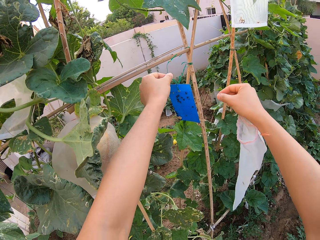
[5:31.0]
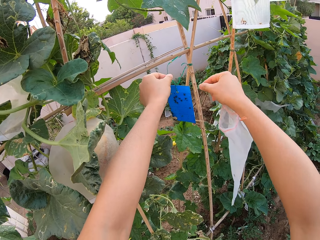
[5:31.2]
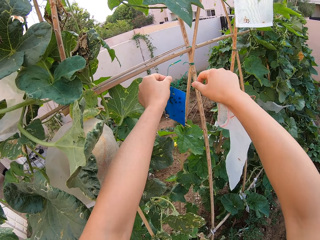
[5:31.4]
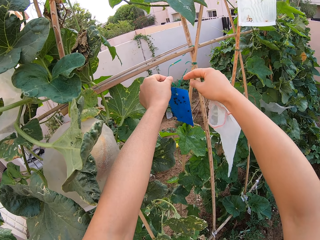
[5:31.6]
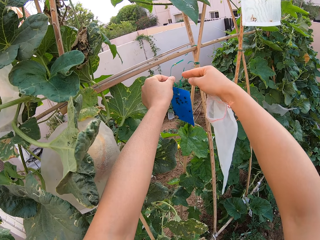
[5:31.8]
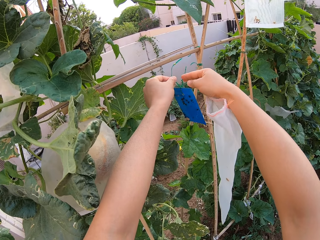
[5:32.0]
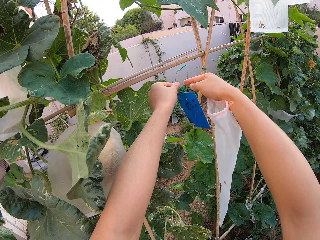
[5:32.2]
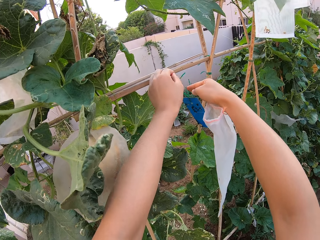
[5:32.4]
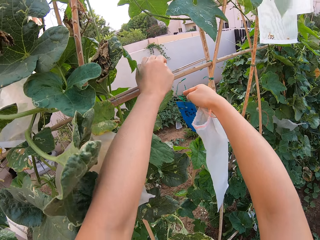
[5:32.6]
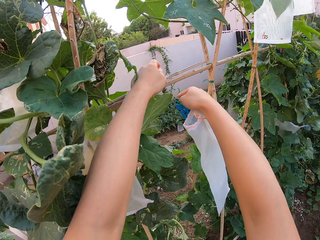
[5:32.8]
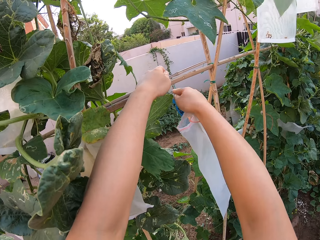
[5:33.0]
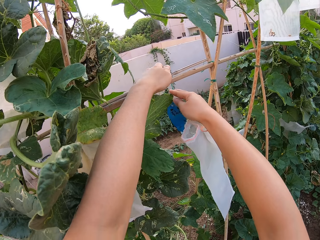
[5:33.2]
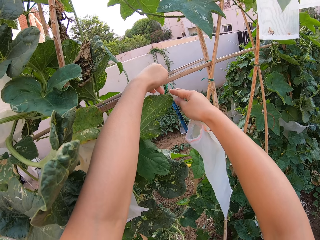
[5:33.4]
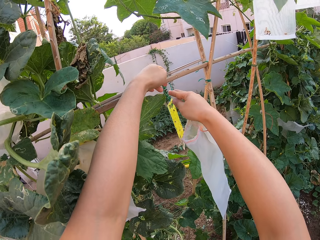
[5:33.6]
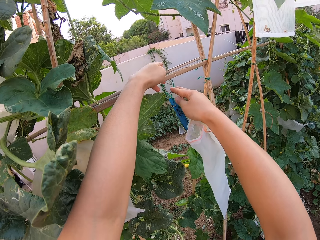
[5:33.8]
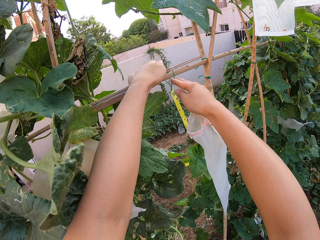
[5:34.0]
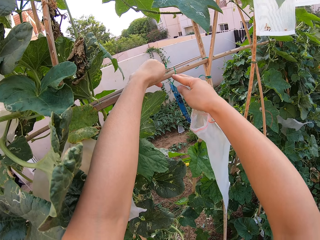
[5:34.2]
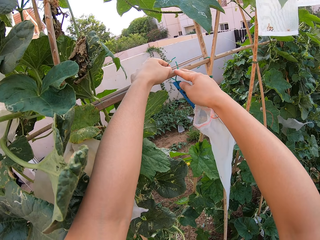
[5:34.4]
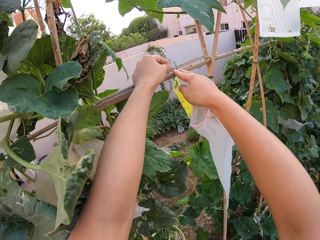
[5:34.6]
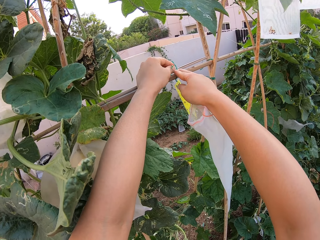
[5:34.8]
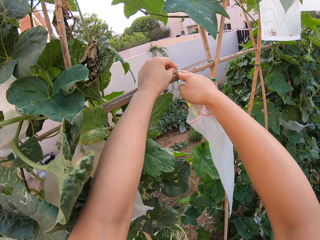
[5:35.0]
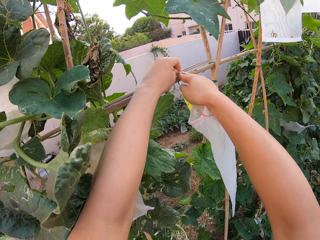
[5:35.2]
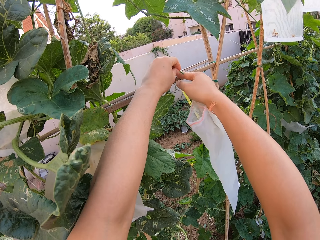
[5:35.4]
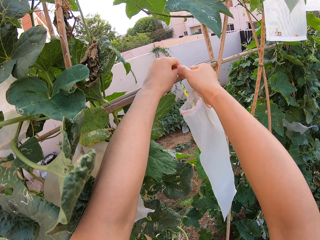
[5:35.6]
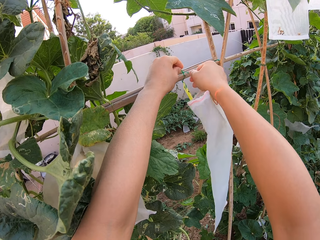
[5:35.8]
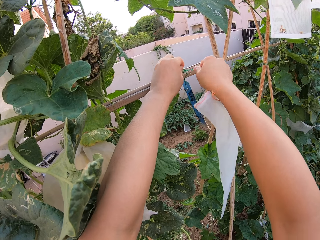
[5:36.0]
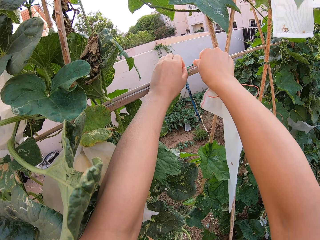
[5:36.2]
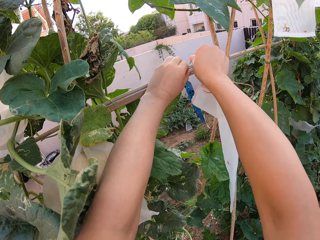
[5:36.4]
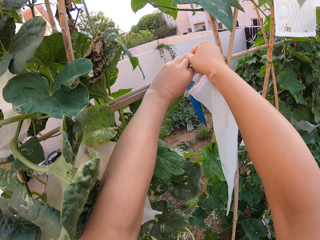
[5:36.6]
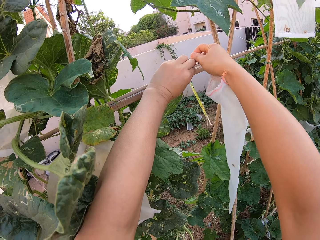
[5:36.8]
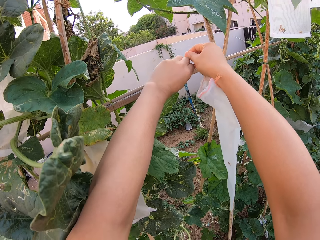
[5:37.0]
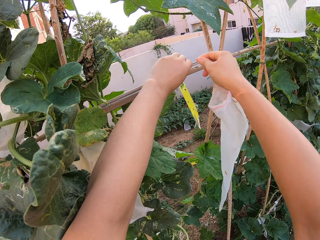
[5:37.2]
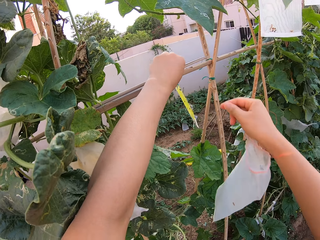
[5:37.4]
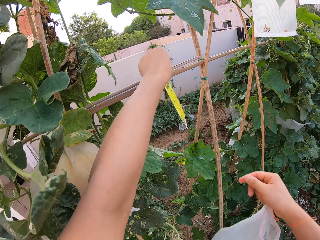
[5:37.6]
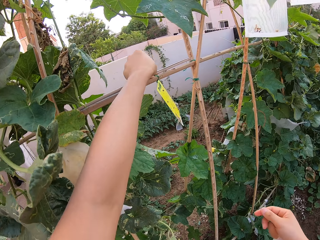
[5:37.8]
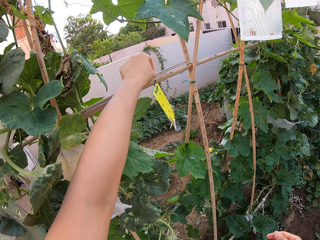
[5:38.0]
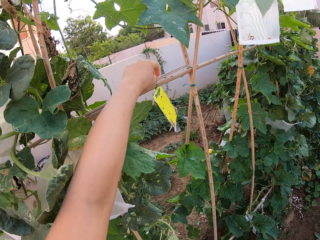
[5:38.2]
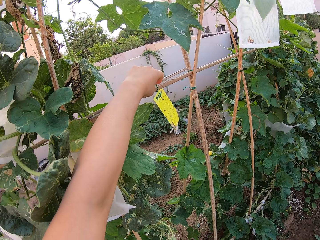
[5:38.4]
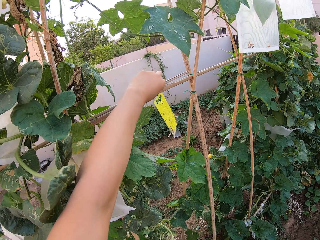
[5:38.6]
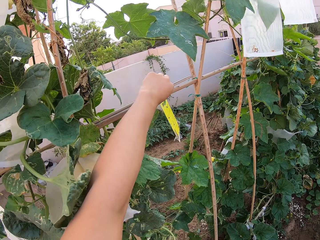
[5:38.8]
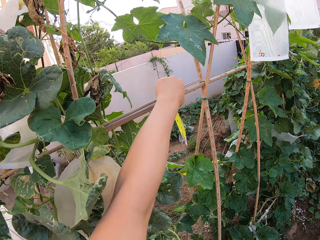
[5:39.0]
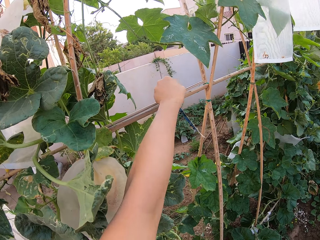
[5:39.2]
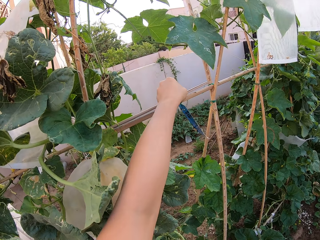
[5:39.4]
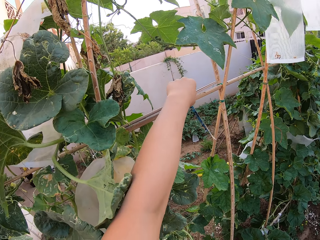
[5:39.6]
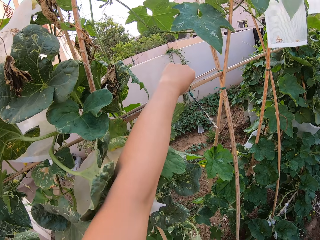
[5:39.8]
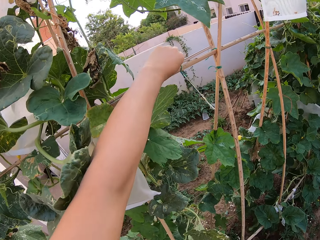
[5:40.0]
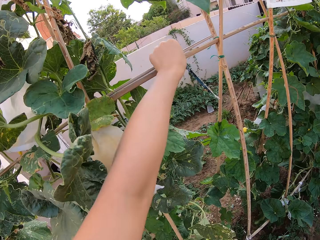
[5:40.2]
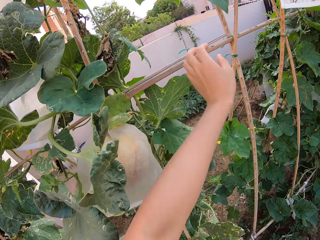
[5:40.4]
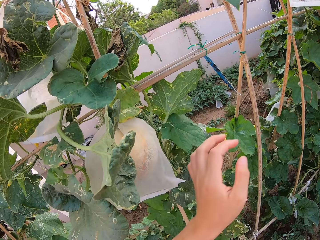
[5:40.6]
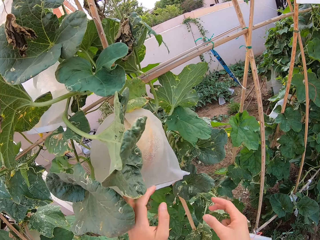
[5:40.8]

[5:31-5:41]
The camera wearer binds the blue card on the trellising pumpkin fence stick.

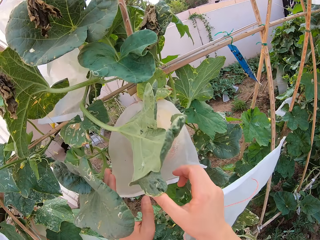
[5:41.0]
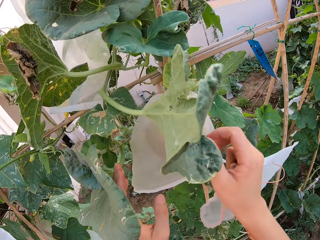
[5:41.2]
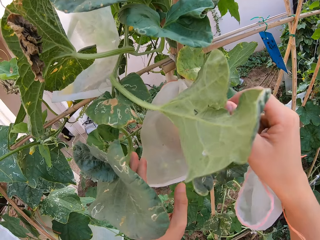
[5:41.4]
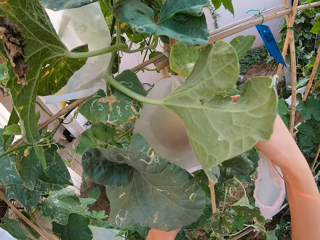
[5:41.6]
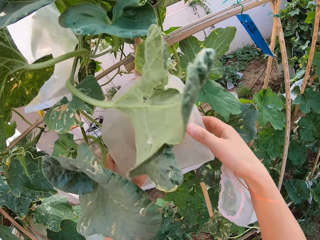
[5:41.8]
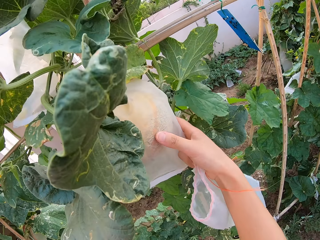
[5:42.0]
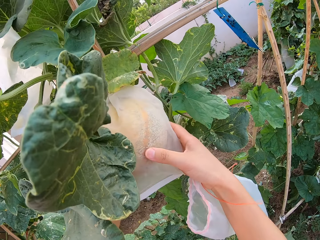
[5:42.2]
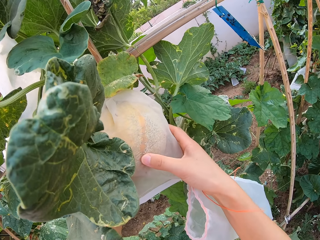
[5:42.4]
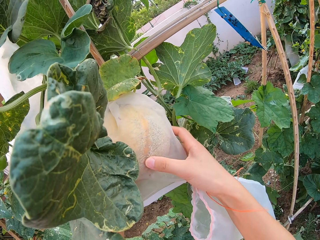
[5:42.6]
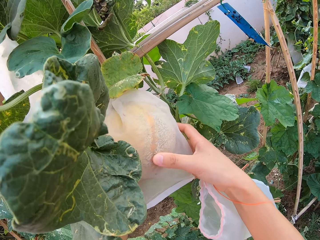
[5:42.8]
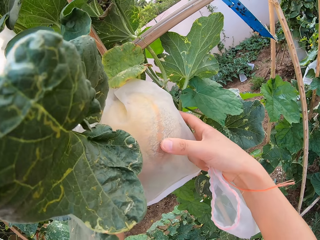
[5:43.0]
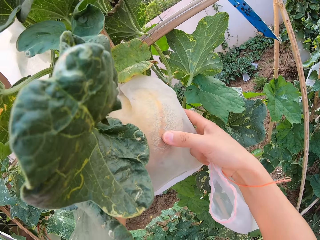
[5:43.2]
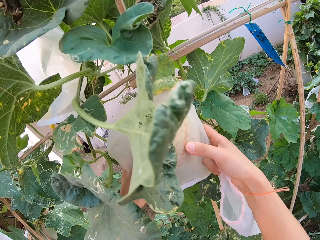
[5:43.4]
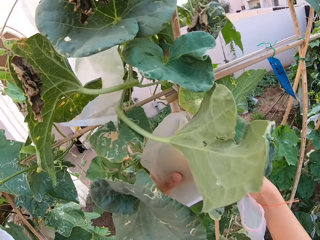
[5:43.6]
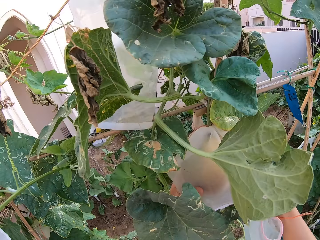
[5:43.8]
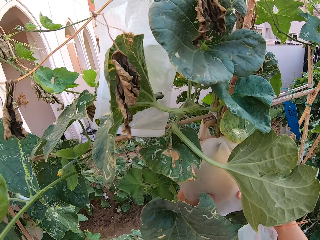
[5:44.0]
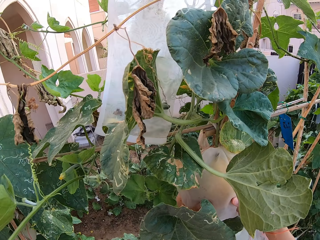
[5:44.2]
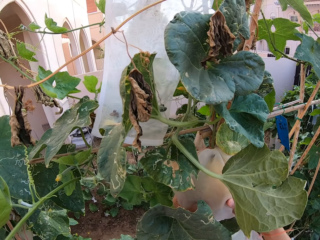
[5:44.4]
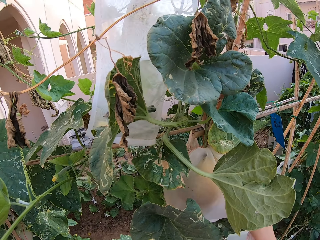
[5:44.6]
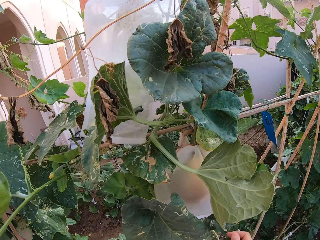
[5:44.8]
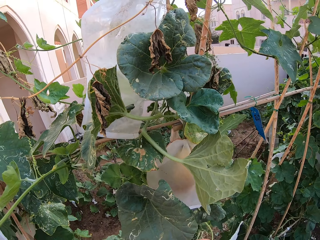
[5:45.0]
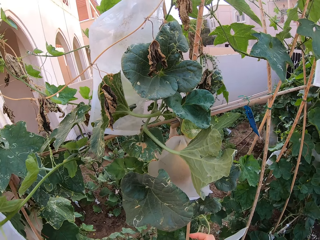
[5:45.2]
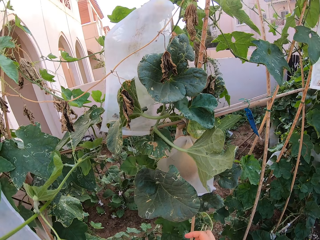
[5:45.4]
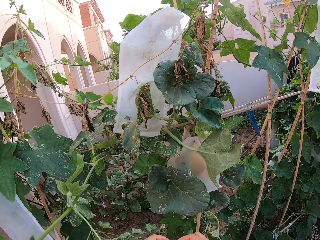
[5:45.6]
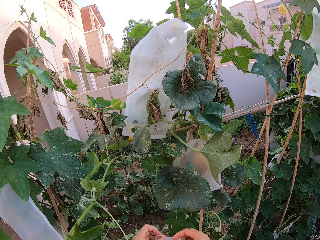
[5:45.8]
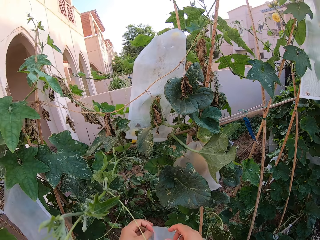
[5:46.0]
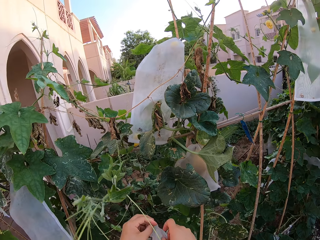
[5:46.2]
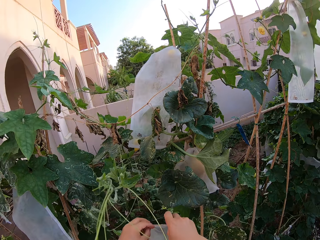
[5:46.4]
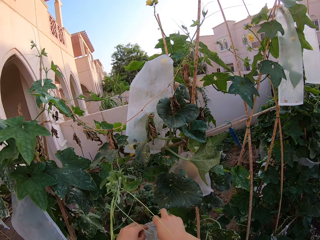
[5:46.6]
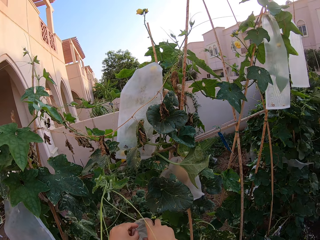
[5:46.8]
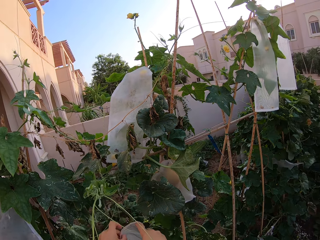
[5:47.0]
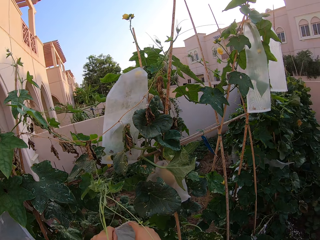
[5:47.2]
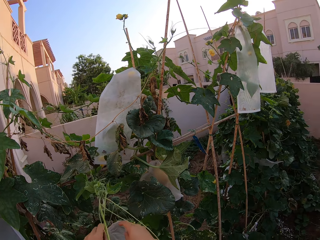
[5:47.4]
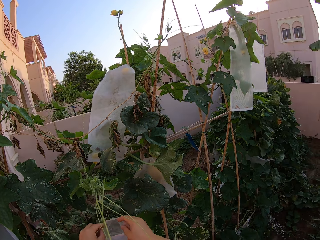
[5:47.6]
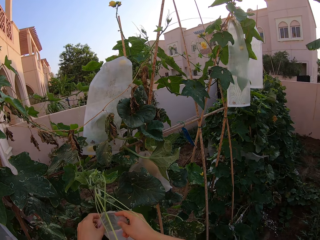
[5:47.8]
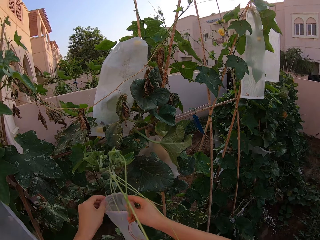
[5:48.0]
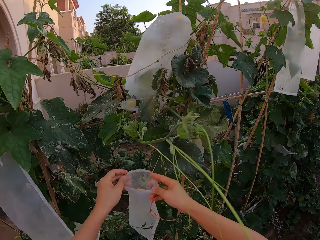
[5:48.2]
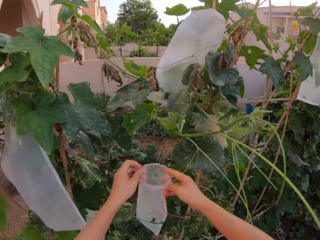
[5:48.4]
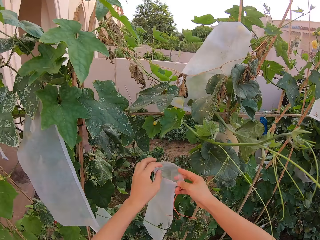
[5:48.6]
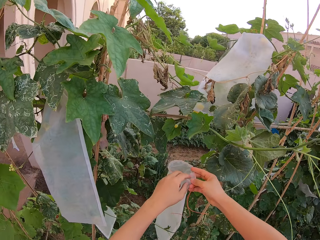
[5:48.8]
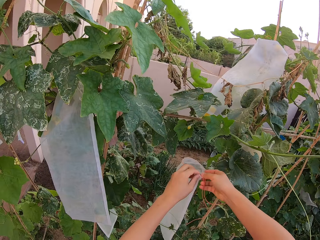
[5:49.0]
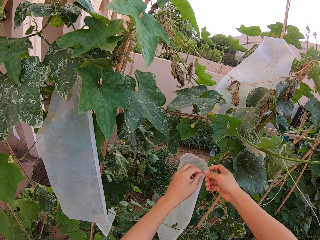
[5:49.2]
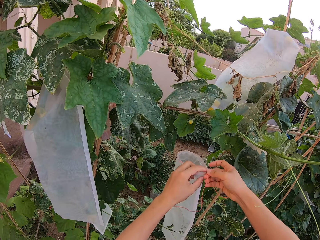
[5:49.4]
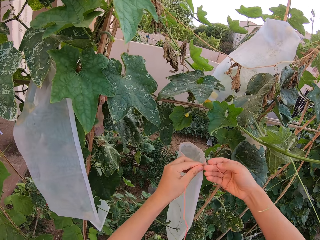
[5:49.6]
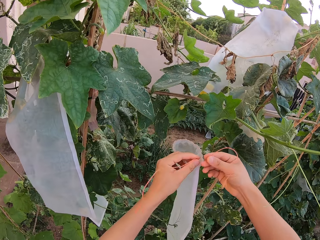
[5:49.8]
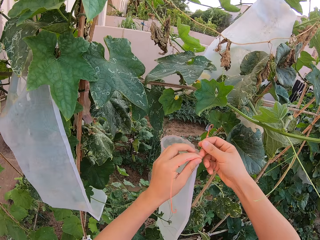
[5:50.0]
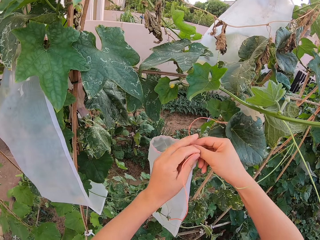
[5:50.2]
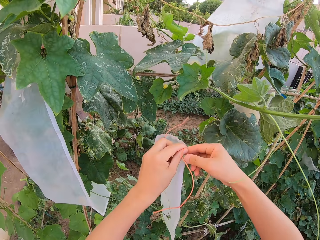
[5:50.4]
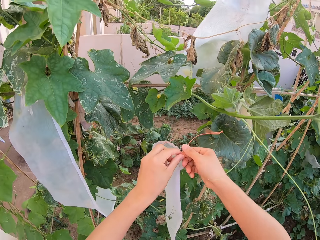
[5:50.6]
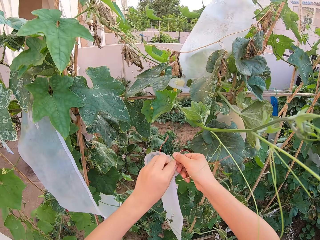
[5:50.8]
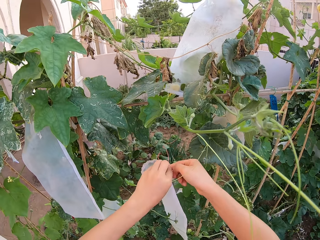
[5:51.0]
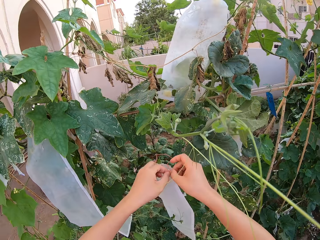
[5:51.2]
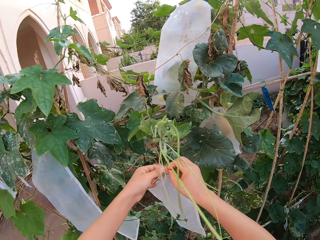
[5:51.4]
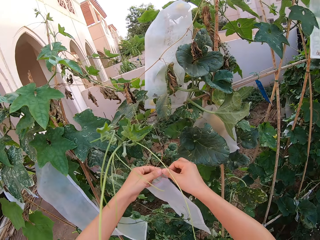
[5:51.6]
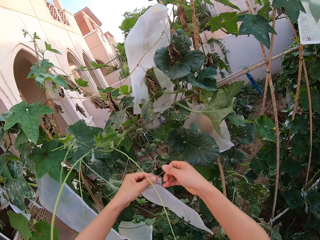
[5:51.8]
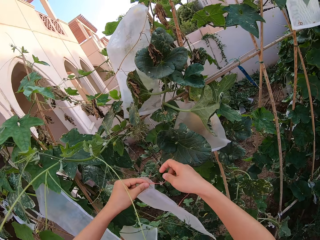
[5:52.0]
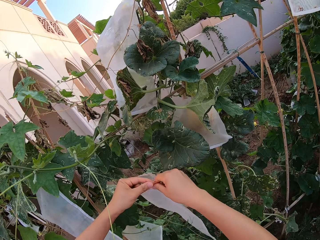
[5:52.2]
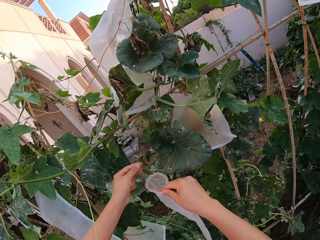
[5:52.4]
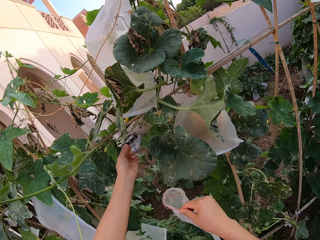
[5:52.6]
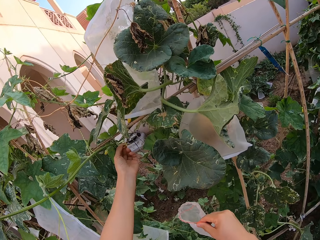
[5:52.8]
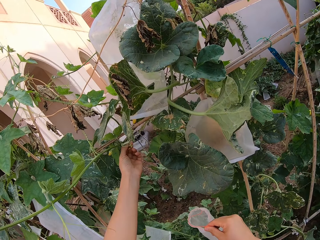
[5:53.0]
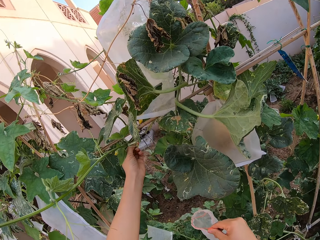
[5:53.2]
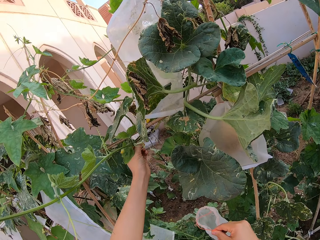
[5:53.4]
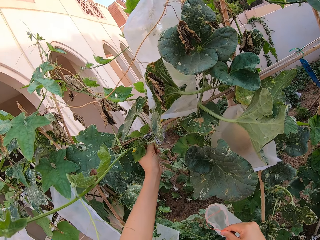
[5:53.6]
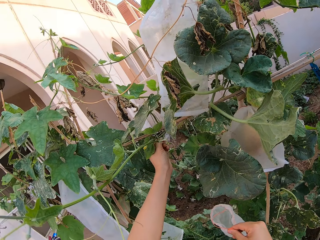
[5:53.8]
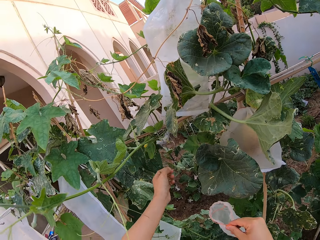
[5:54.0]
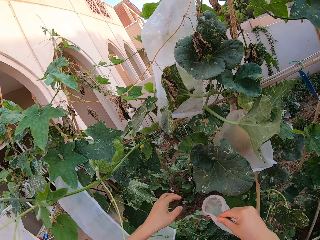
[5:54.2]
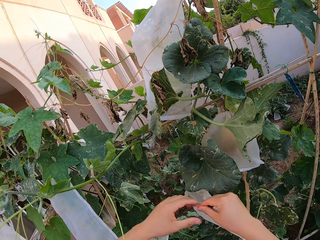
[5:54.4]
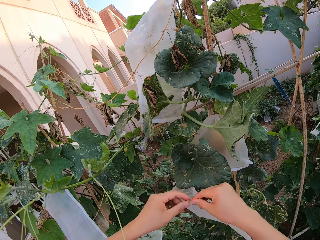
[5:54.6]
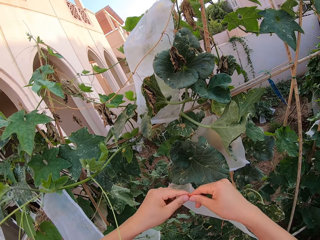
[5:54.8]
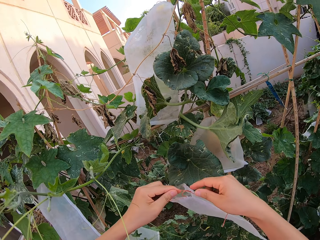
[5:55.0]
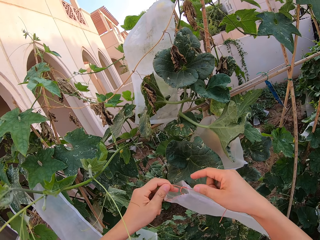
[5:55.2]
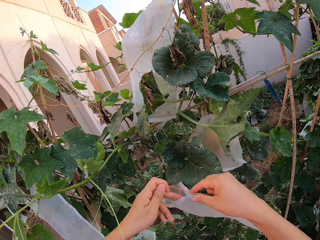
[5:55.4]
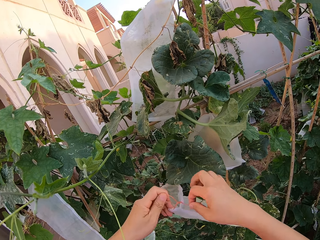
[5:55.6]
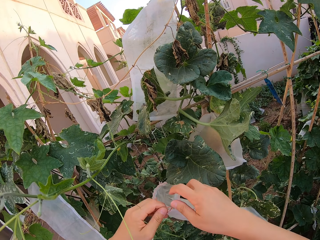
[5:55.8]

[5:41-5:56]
The camera wearer seizes a pumpkin in a transparent polythene bag with a hand. They tie the rope together.
